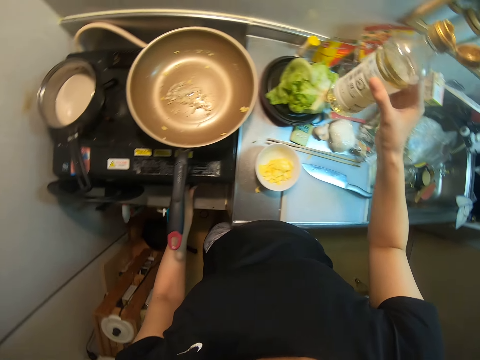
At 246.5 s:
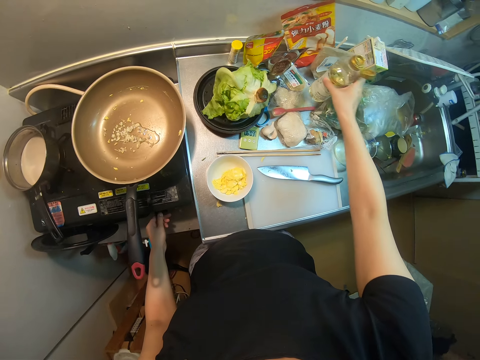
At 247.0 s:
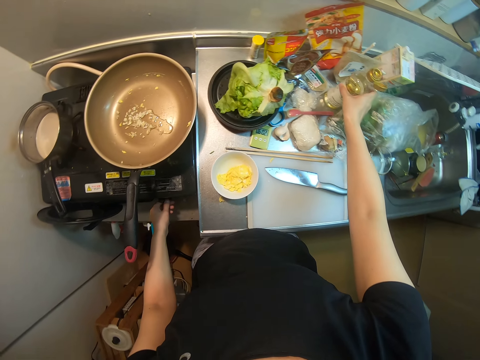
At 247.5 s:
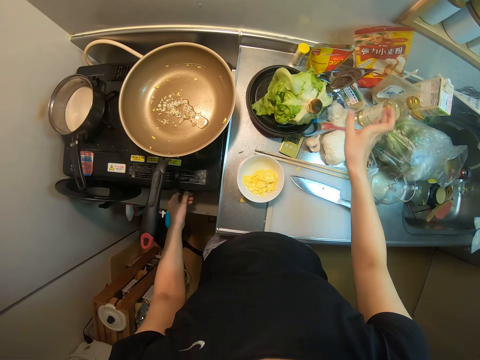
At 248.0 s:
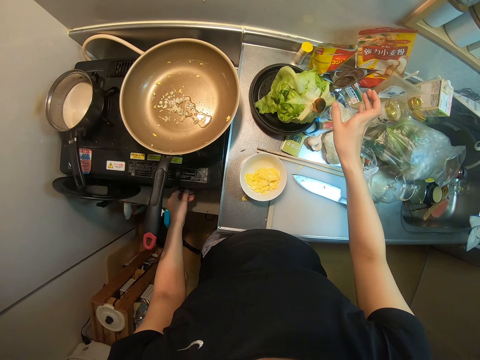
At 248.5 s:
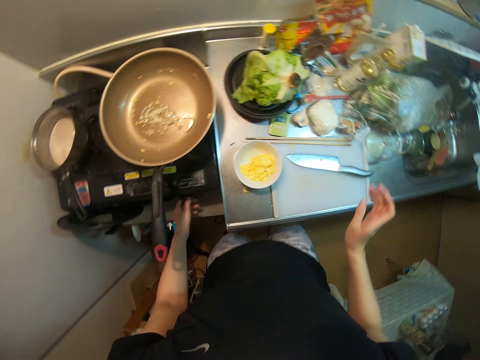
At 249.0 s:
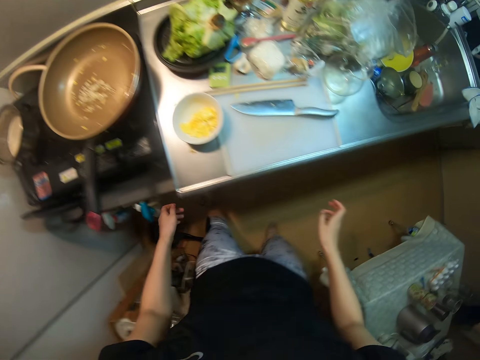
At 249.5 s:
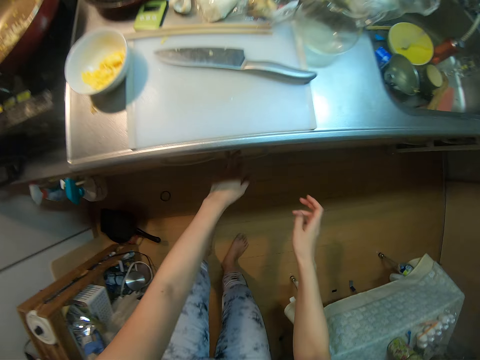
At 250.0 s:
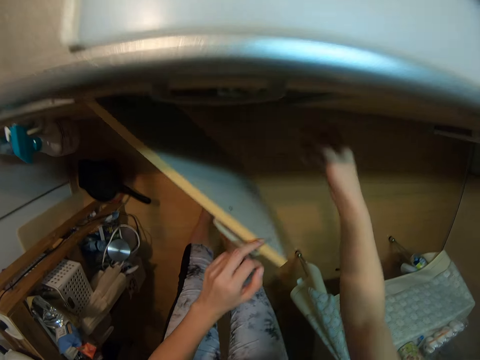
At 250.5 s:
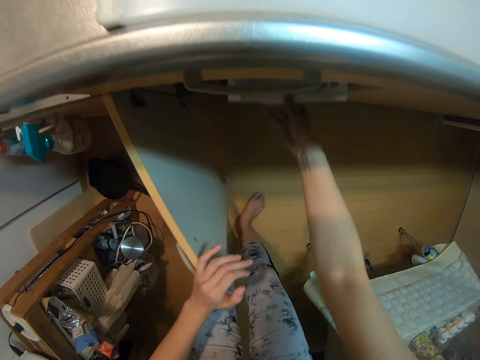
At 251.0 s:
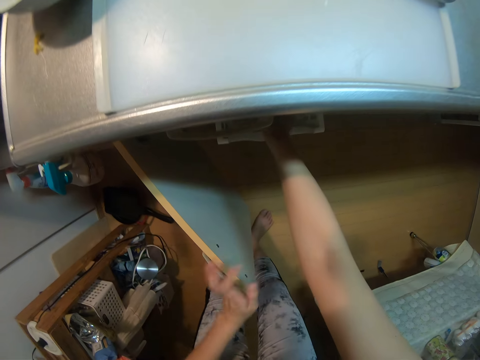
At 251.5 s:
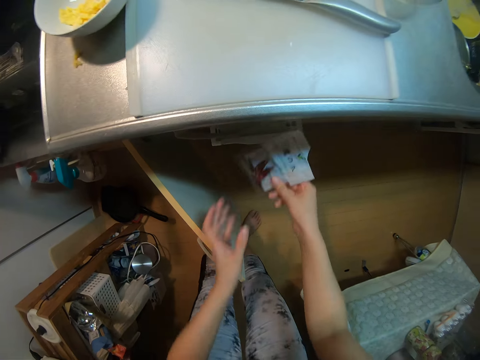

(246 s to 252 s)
The camera wearer turns on the light. She turns on the knob of the gas cooker with the left hand. She drops the bottle of oil on the kitchen slab. She opens the cabinet with her left hand and draws out a tray from the cabinet. She picks a pepper pack from the tray in the cabinet with her right hand. She passes the pepper pack from her right hand to her left hand.

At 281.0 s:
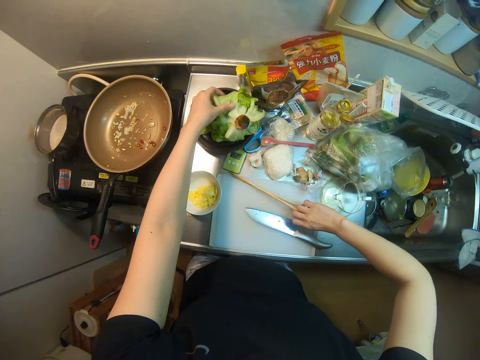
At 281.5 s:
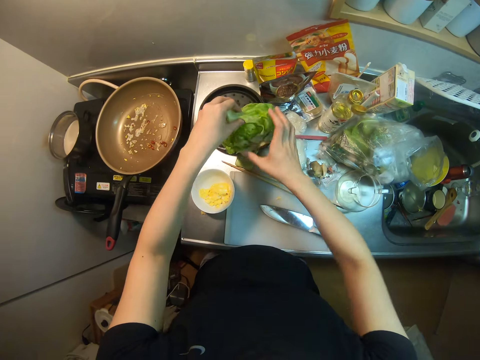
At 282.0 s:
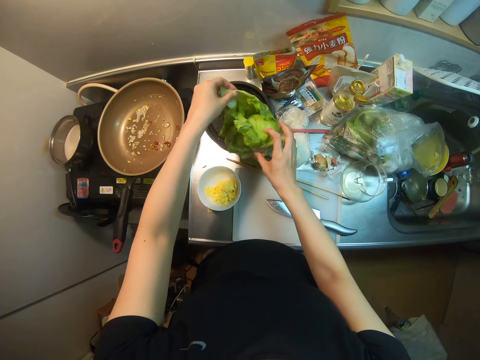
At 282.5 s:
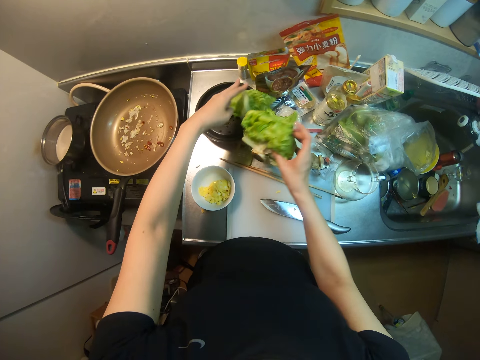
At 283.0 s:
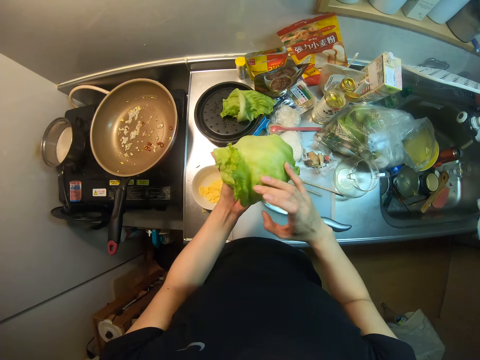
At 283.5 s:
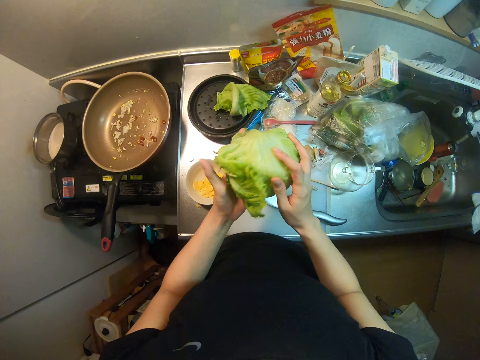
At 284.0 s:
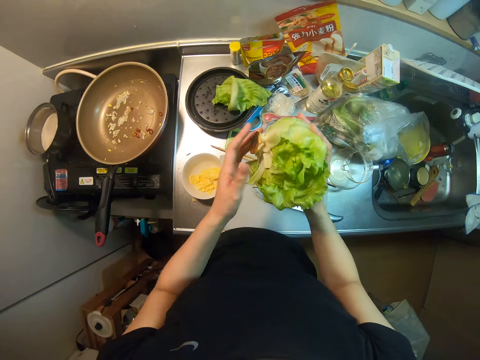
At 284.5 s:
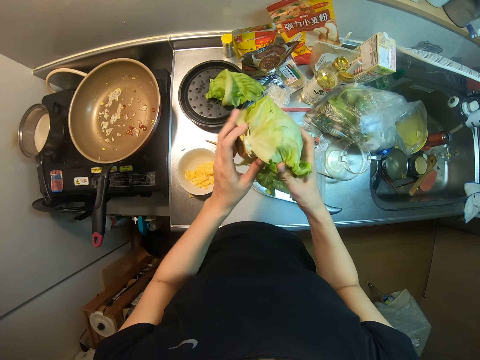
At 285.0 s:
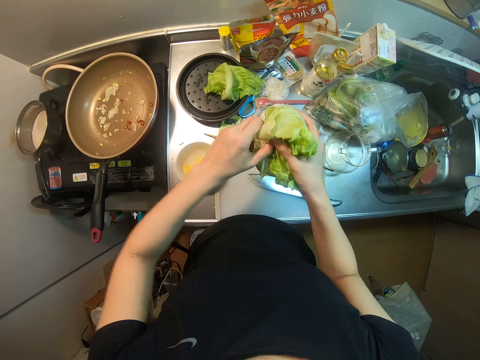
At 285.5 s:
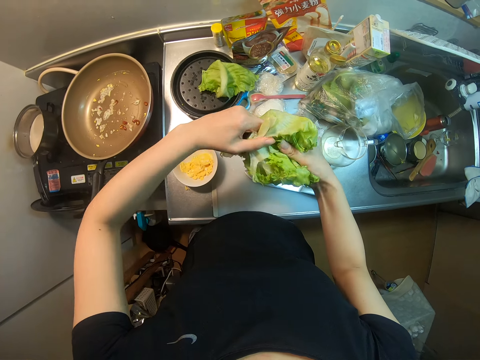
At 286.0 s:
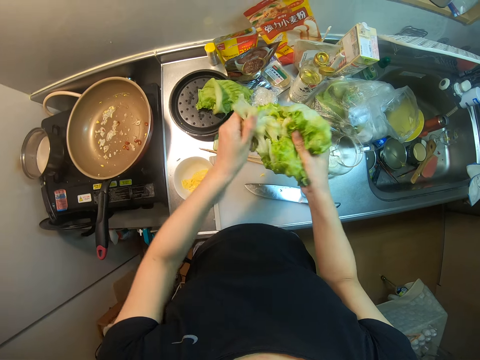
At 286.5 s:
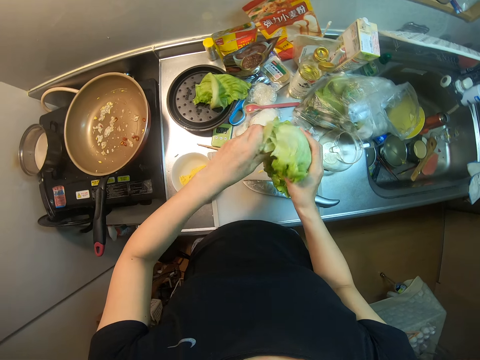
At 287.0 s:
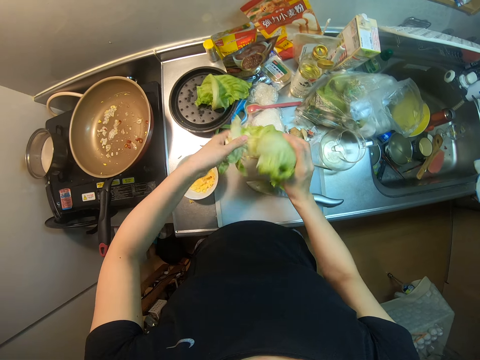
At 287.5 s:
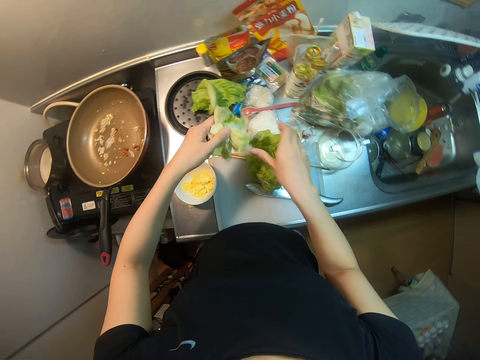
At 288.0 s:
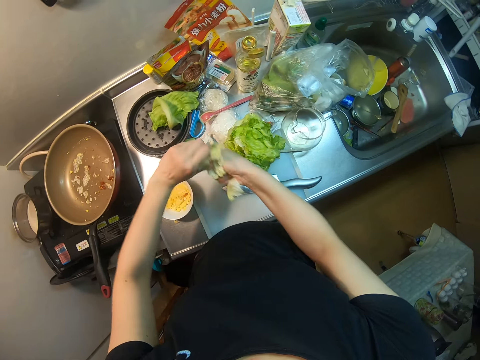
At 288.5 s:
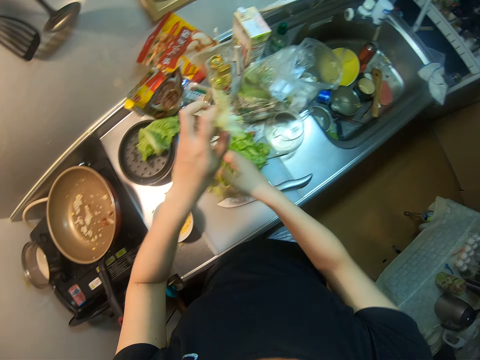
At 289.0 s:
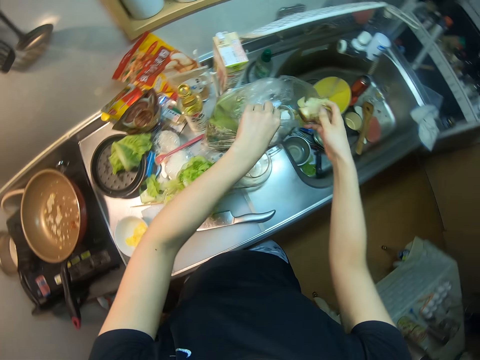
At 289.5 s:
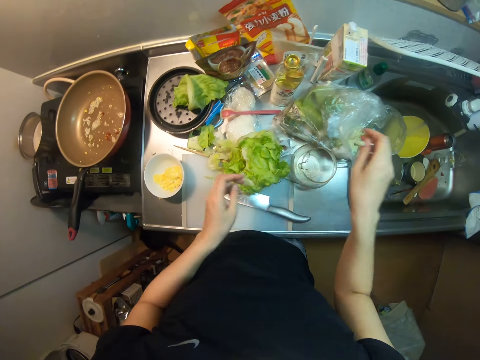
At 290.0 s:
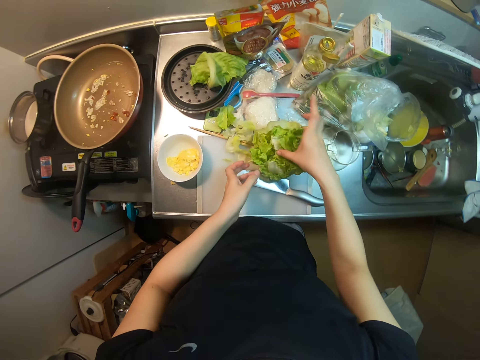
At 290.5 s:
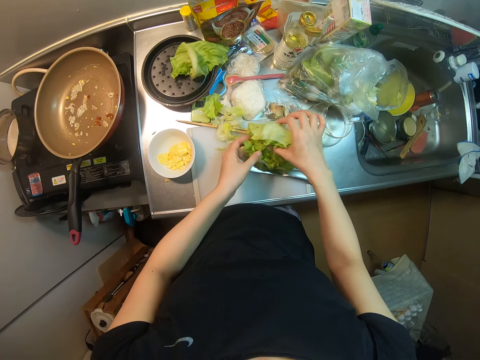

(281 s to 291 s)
The camera wearer drops the chopsticks on the cutting board with her right hand. They pick a cabbage from the kitchen slab. They remove the broccoli leaves and remove the stalk from the cabbage. They drop the lettuce on the cutting board with his right hand. They separate the lettuce head and leaves with his hands. They drop the lettuce head in a nylon on the kitchen sink. They put the stalk on the dust paper. They remove a part of the lettuce head with his hands.

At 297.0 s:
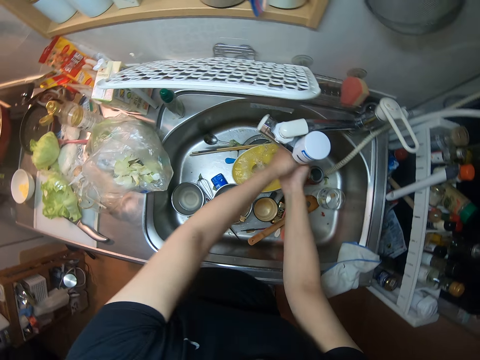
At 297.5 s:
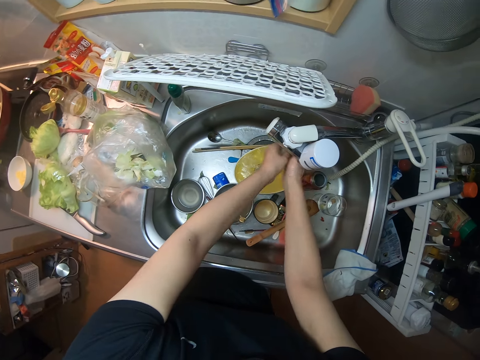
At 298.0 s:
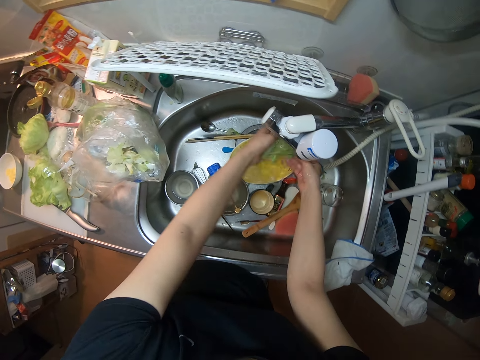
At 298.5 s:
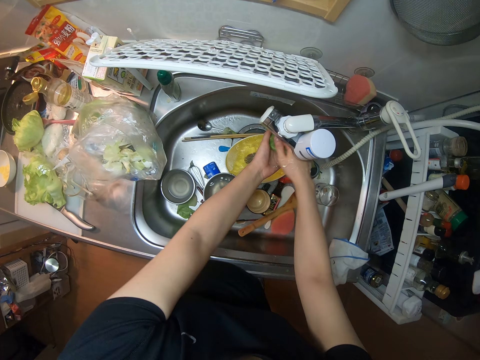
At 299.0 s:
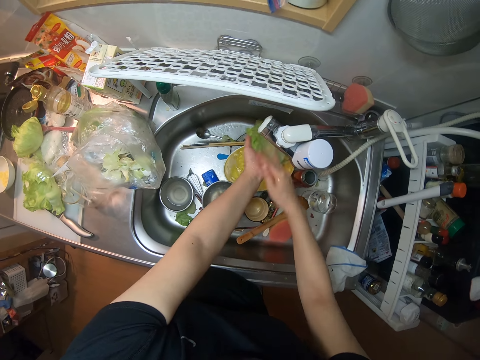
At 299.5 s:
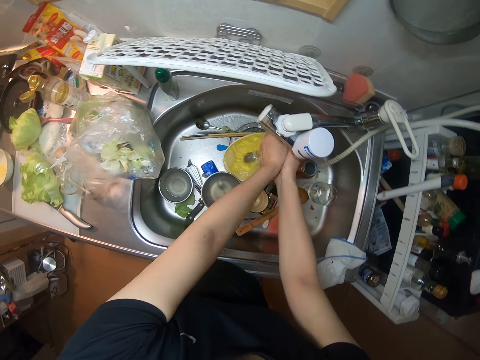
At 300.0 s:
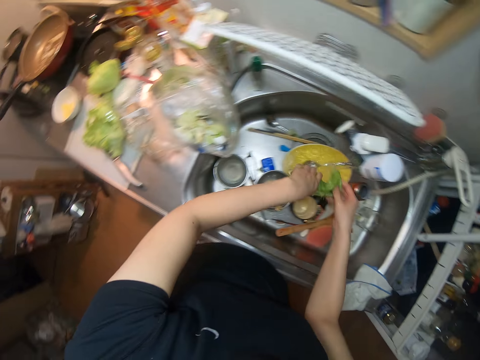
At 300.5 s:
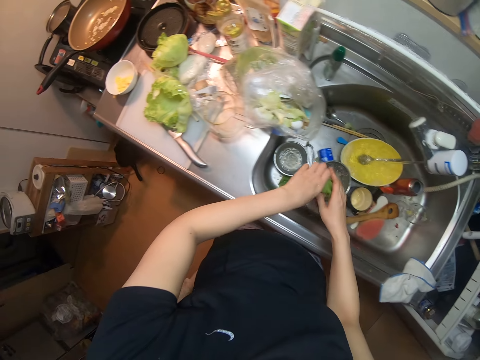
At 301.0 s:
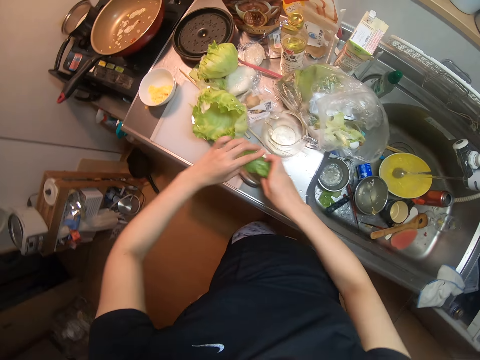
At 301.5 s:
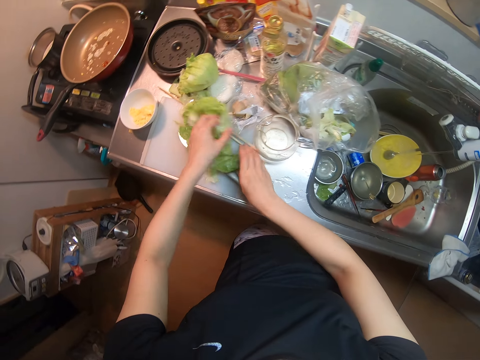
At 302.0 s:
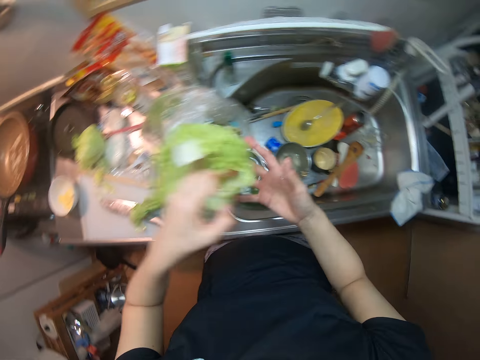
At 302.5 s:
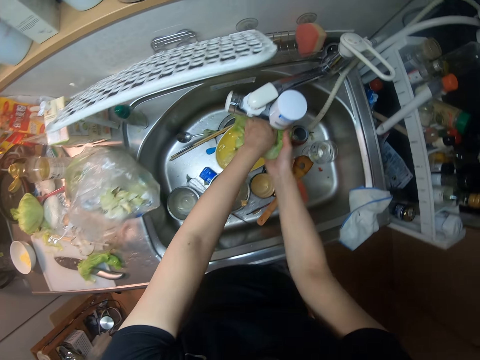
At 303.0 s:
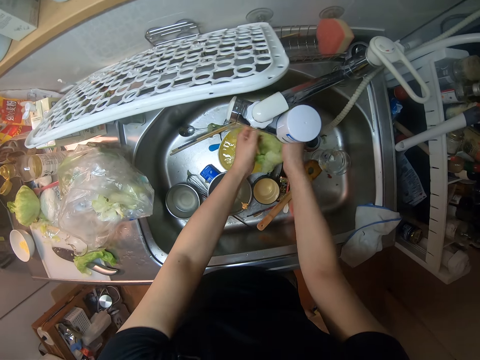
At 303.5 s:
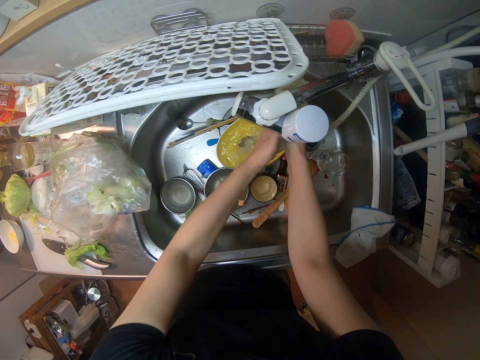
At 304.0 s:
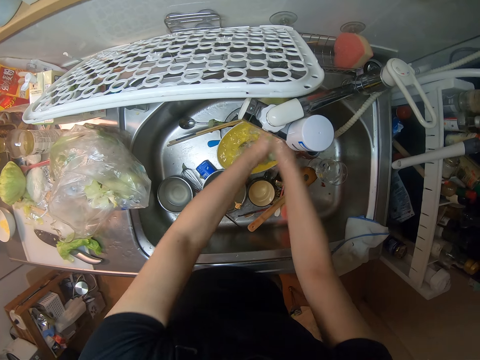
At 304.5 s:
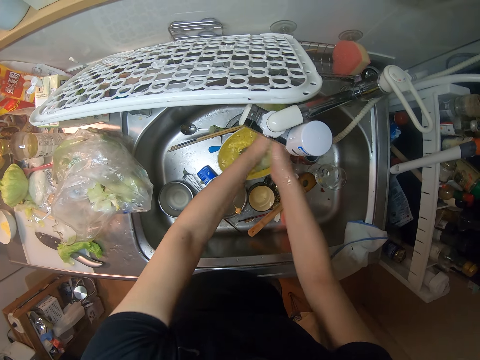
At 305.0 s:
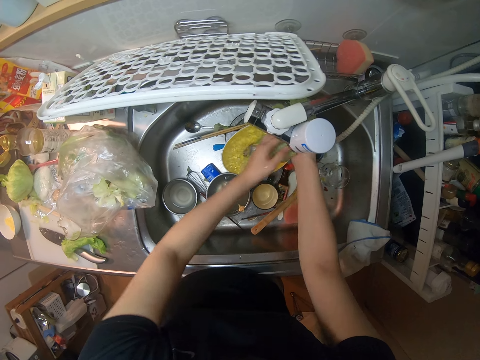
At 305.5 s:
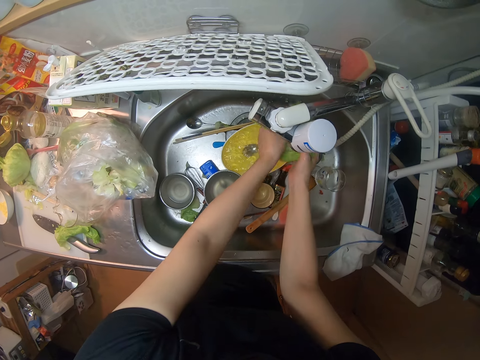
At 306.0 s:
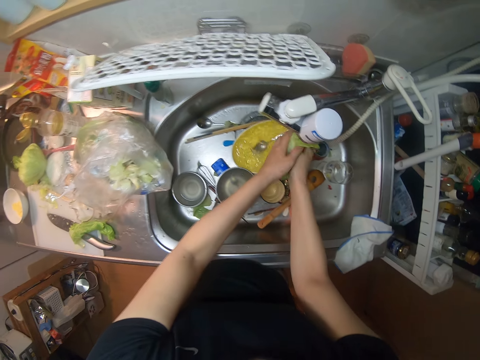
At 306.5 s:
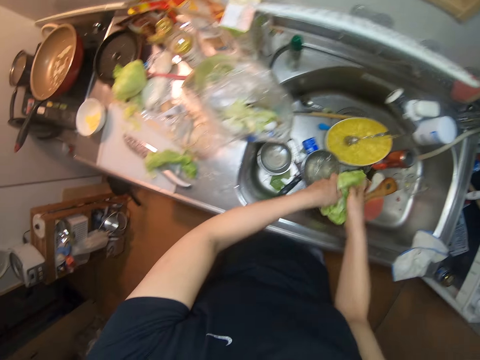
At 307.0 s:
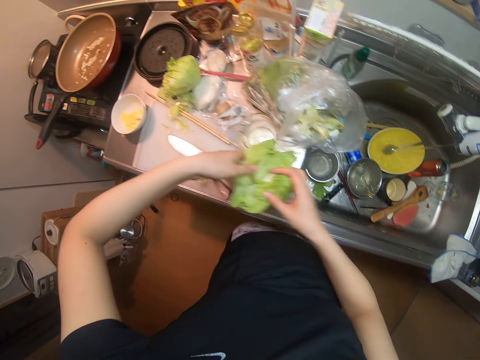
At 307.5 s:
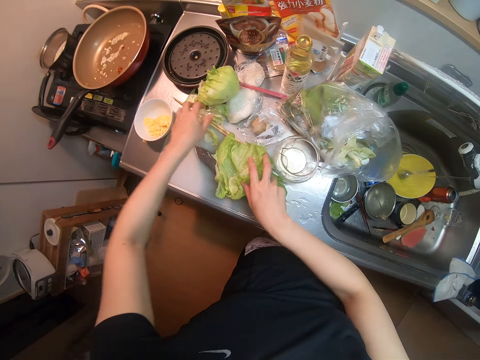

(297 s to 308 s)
The camera wearer rinses the lettuce or cabbage under the running water. They drop the lettuce leaf on the cutting table. They pick another lettuce leaf on the cutting table. They rinse the lettuce under the running water.
